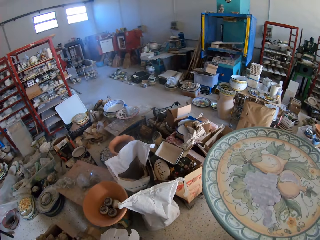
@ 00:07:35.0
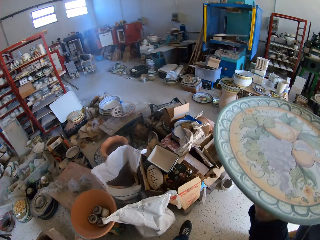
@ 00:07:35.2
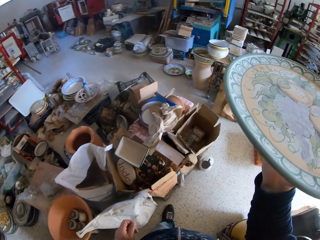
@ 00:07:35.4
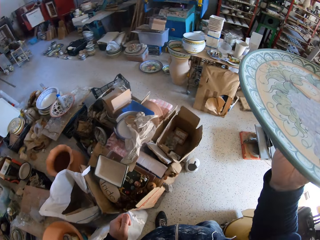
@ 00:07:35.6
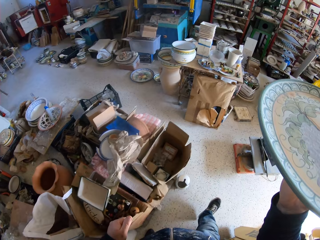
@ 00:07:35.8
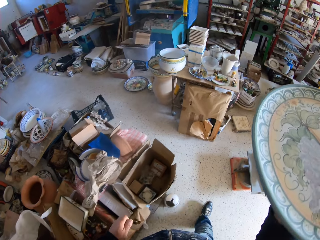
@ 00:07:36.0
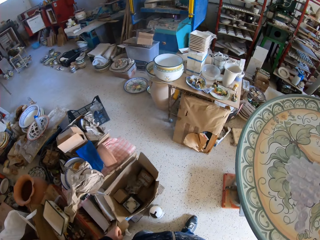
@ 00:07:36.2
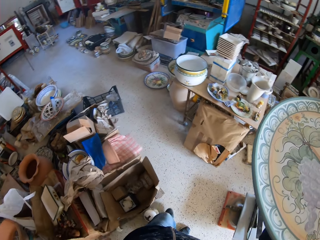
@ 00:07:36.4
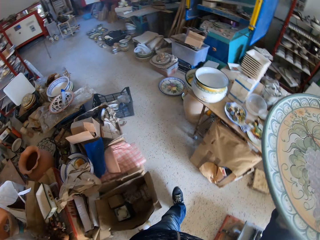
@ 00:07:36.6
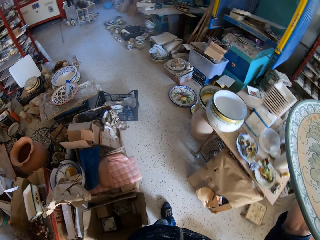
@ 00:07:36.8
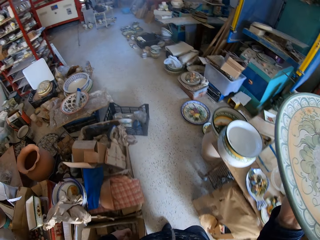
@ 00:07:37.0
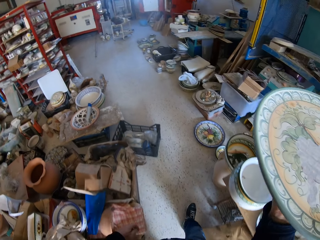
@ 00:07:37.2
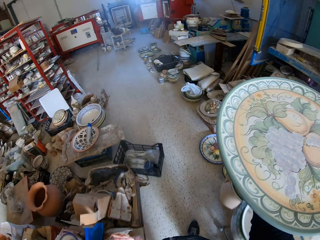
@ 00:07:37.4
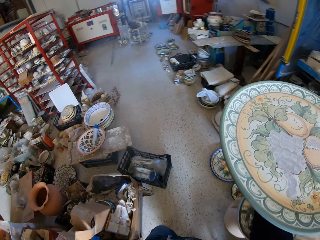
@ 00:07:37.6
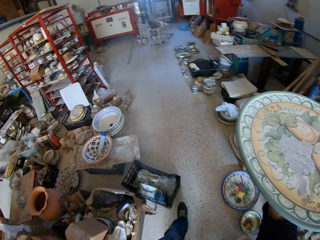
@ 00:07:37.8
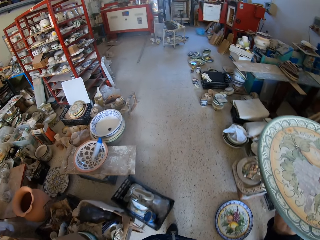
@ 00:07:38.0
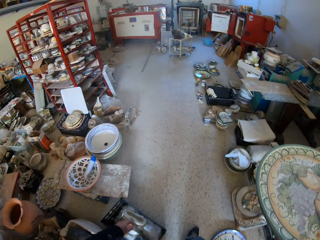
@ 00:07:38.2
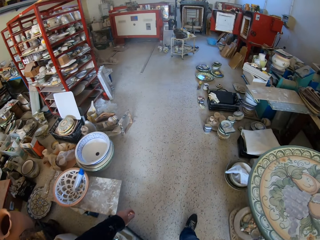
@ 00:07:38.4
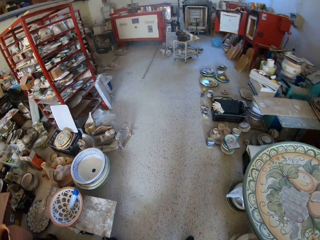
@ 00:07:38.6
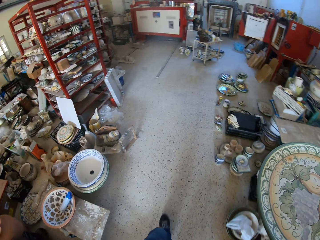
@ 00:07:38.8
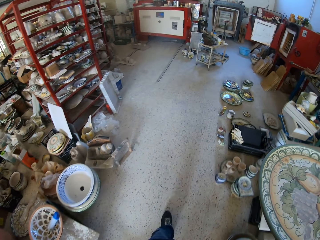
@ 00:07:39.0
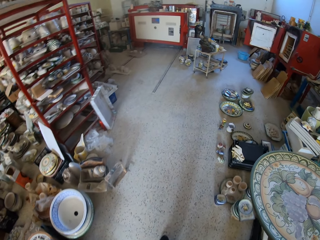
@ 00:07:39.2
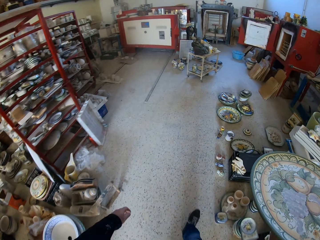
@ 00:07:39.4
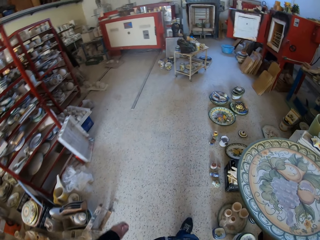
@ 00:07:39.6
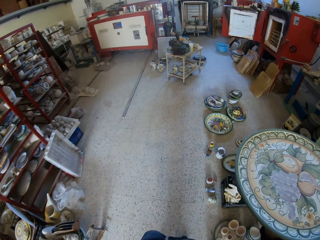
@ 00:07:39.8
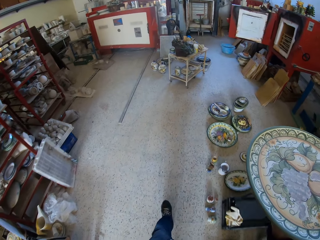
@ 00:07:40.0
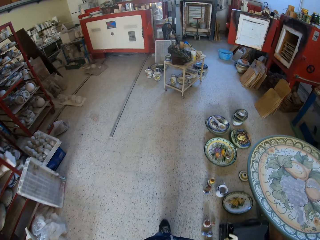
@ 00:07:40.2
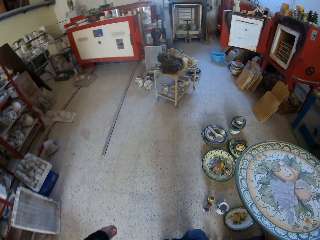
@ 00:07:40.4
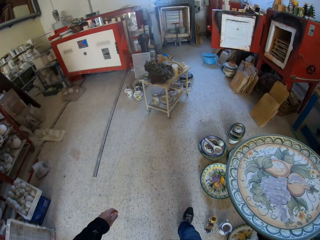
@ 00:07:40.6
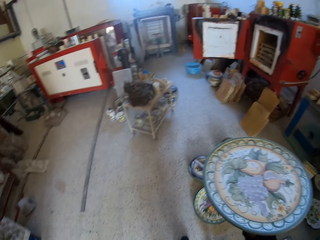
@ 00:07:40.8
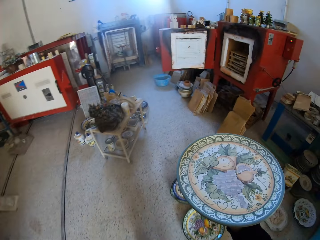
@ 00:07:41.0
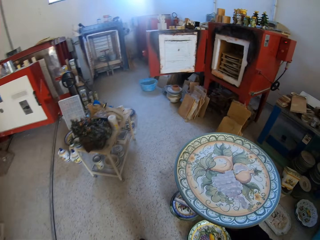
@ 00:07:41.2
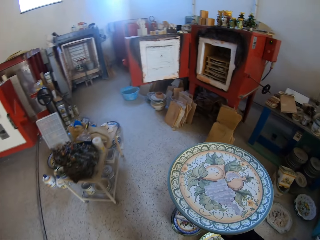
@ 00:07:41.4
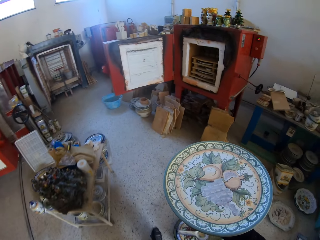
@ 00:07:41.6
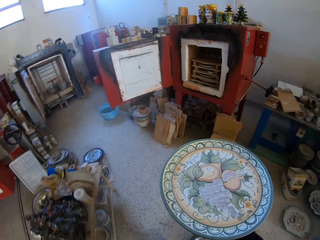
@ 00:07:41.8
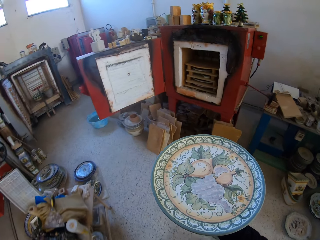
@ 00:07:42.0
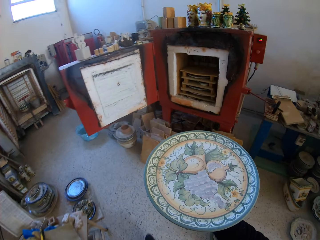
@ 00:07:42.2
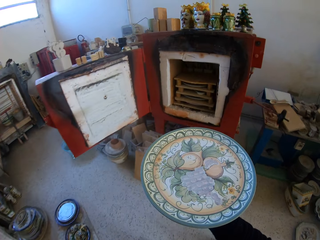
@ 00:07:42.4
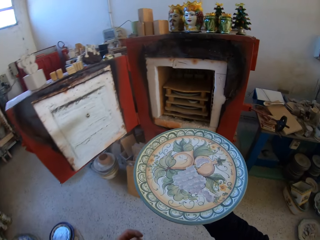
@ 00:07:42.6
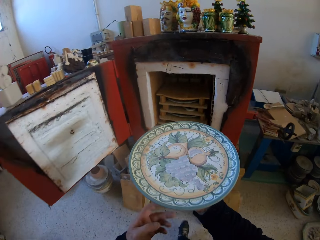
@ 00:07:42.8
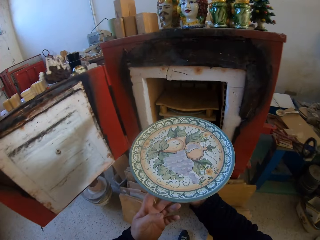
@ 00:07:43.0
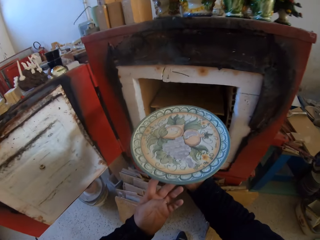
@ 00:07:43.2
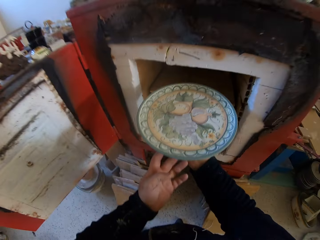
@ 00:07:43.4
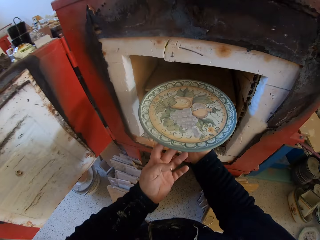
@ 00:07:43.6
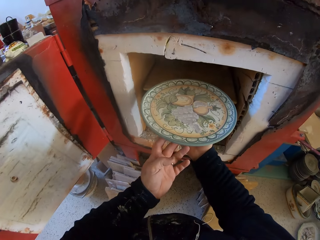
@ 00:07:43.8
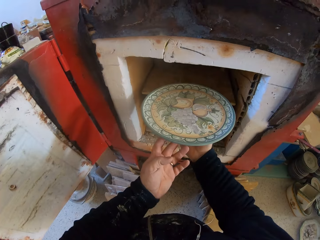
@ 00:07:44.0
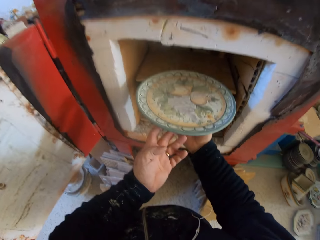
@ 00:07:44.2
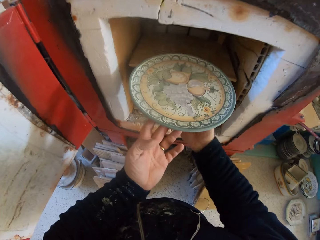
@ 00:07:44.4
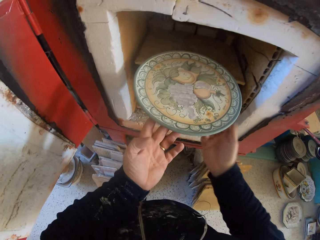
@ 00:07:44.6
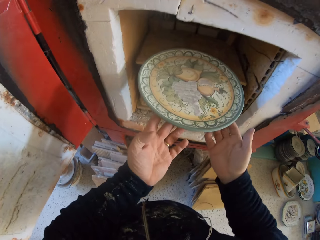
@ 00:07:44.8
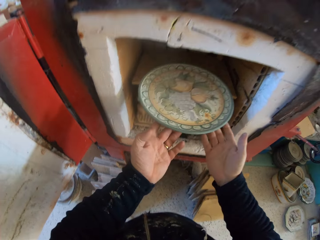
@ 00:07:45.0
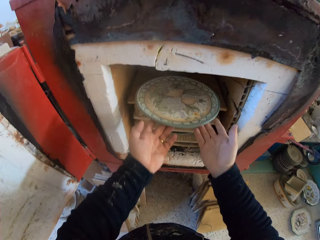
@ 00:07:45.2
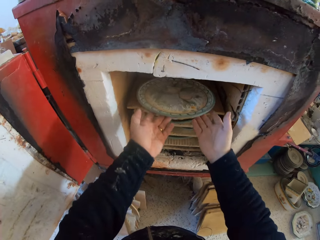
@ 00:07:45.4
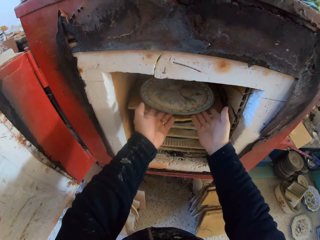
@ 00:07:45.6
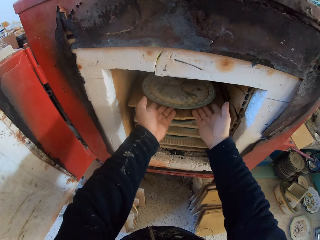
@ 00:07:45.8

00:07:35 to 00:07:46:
The camera wearer turns around. They place the platter in the cabinet.

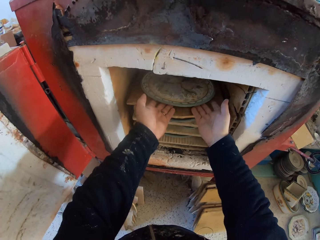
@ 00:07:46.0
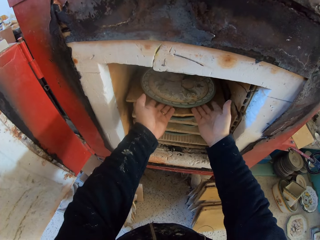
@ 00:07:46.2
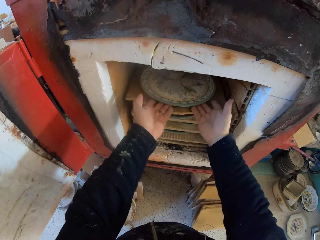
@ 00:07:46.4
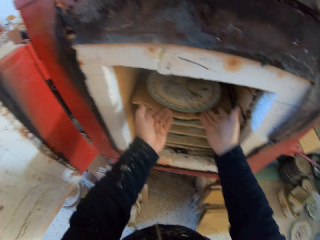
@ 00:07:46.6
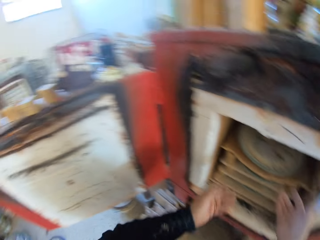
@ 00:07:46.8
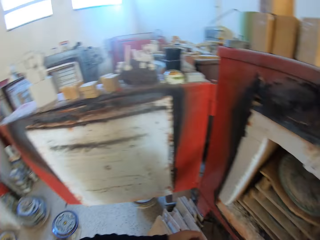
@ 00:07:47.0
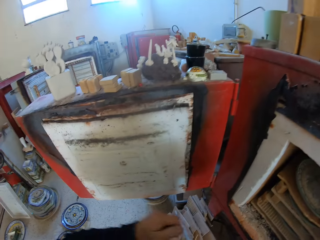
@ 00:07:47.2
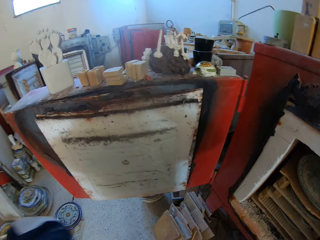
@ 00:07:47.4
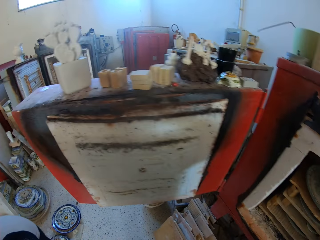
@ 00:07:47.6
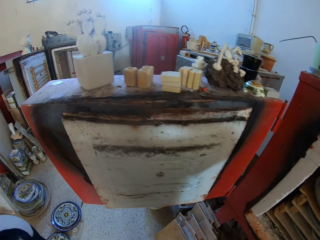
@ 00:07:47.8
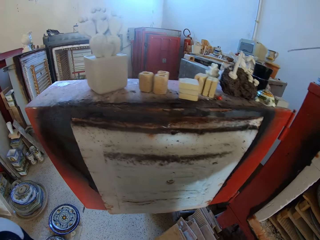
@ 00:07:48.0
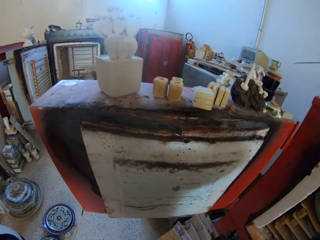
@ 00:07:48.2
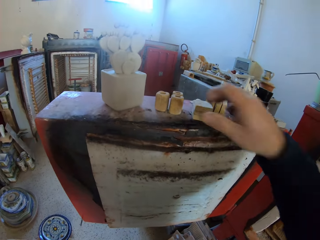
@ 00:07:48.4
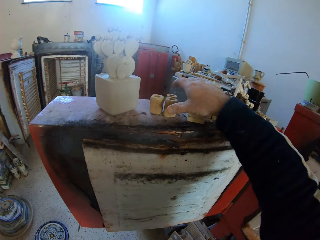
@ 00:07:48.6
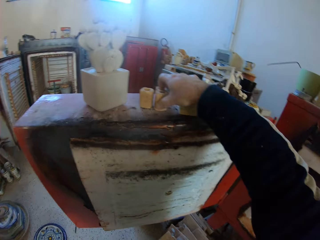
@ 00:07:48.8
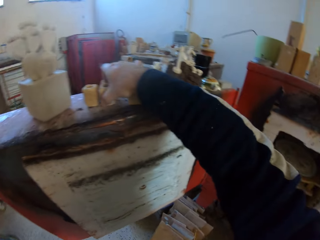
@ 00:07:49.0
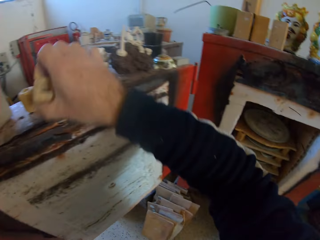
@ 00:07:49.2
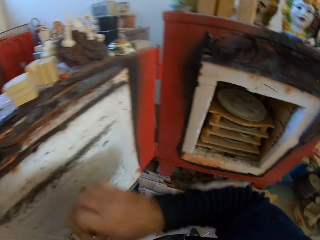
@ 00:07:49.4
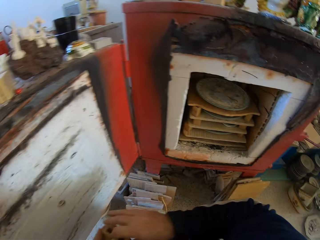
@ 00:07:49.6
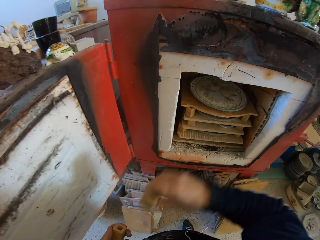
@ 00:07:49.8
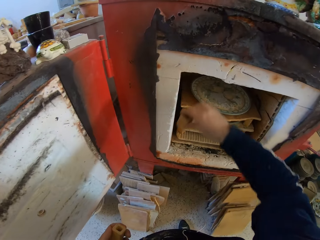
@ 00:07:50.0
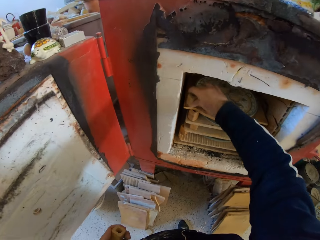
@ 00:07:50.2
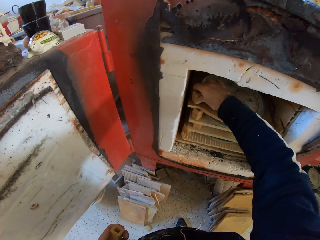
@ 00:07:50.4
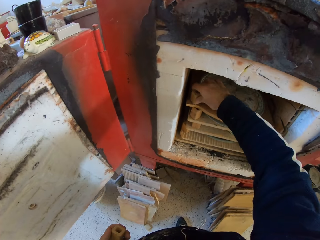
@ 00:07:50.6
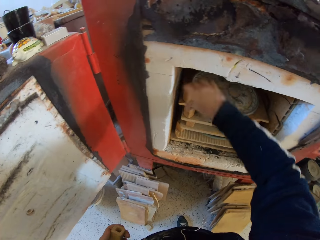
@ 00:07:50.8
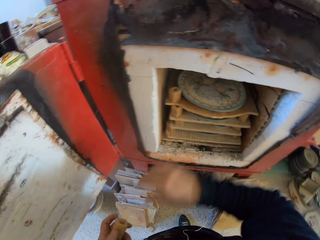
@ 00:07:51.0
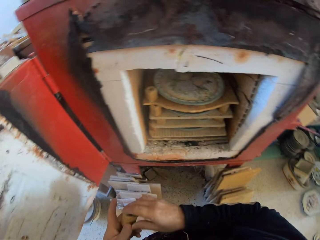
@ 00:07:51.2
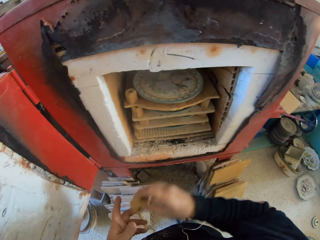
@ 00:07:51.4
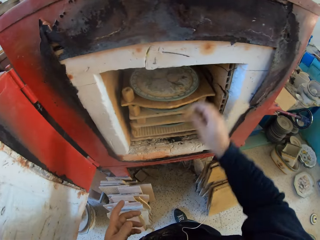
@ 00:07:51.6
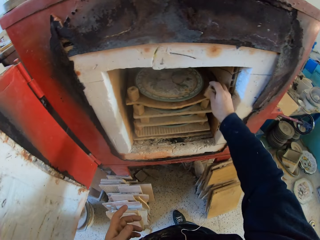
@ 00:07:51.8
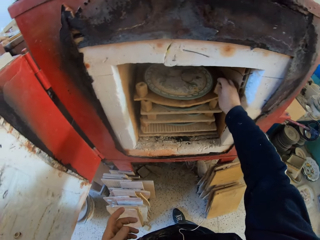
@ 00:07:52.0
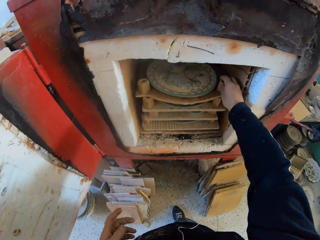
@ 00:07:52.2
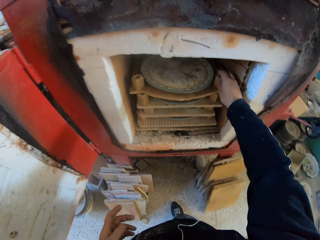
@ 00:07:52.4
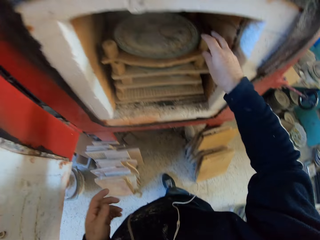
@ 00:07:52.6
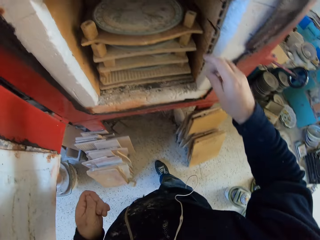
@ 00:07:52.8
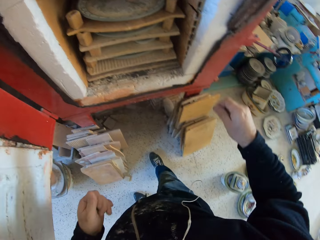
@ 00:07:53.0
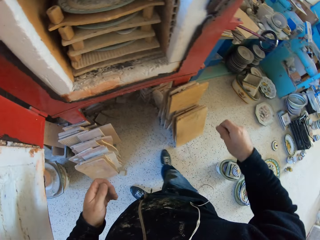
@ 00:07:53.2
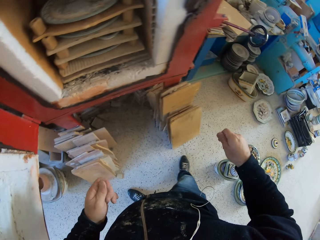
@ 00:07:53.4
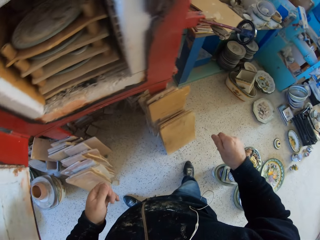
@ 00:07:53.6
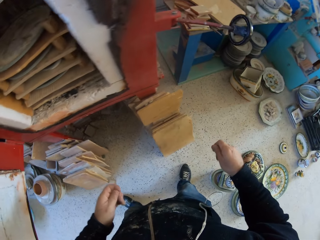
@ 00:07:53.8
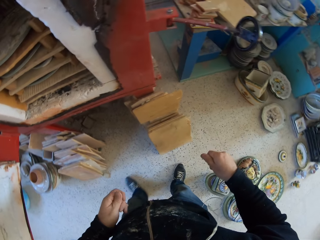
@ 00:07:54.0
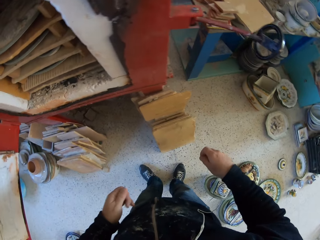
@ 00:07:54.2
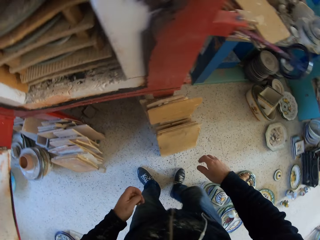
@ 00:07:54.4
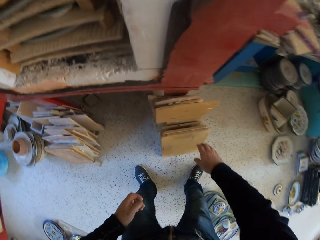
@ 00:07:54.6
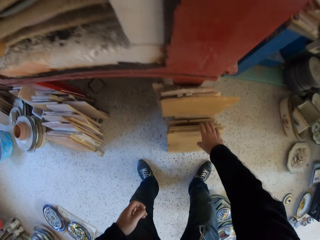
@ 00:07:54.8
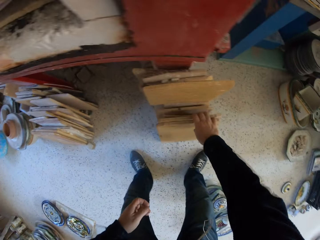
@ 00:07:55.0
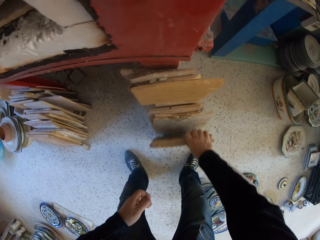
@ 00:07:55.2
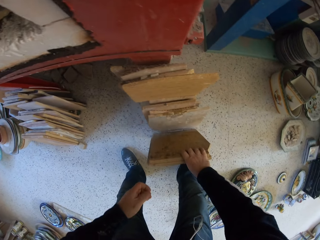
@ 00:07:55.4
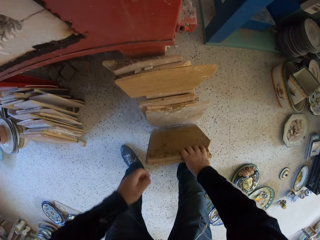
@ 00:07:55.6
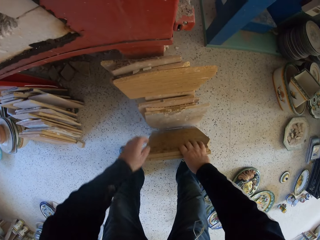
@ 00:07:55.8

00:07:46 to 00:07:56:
The camera wearer turns around. He picks up the small boxes or pottery. He places the small boxes on the ceramic cardboards. He puts the pottery in the chimney. He rubs his fingers.
